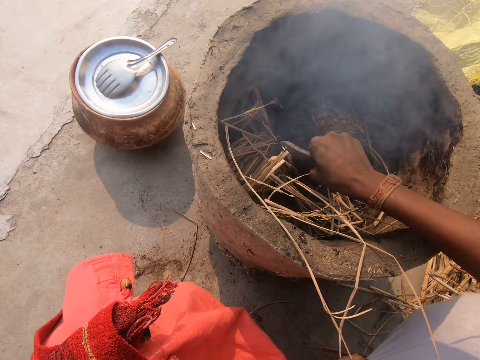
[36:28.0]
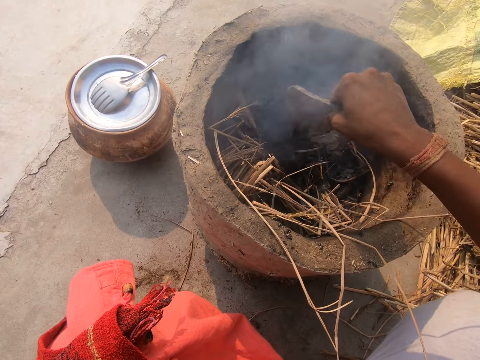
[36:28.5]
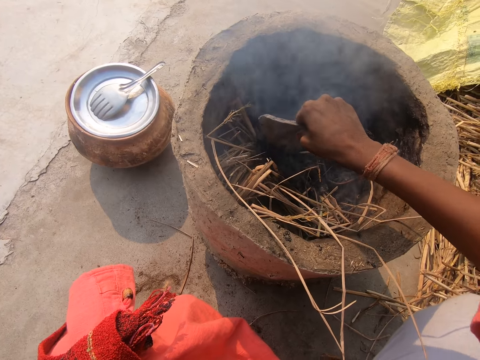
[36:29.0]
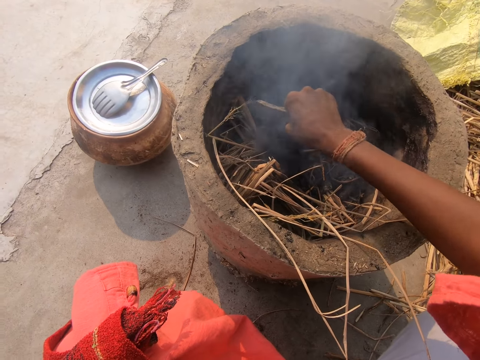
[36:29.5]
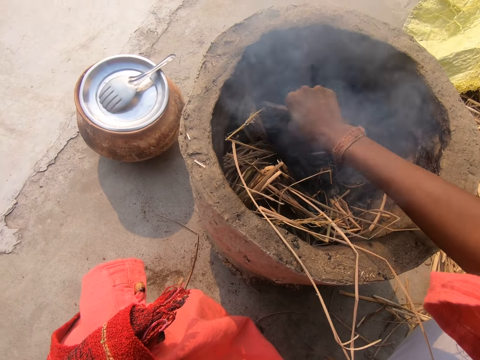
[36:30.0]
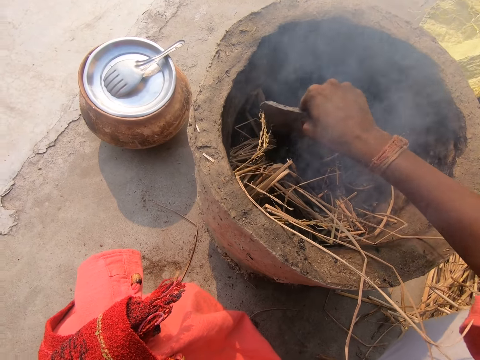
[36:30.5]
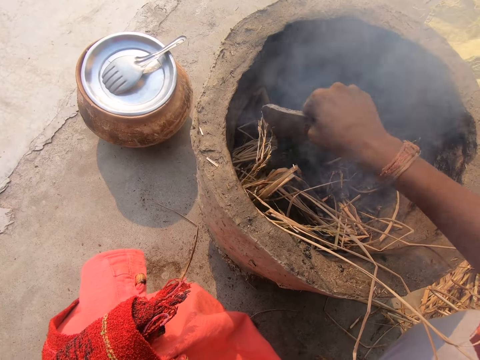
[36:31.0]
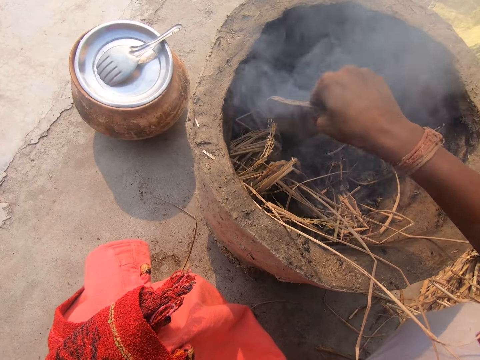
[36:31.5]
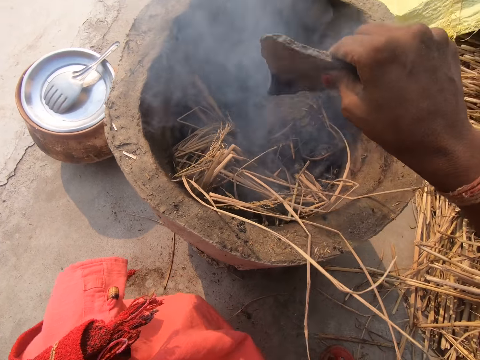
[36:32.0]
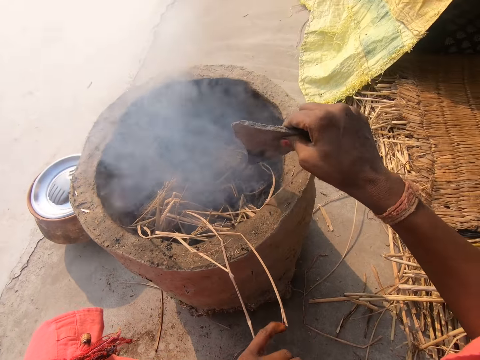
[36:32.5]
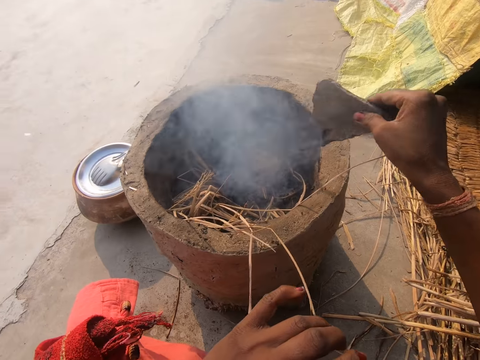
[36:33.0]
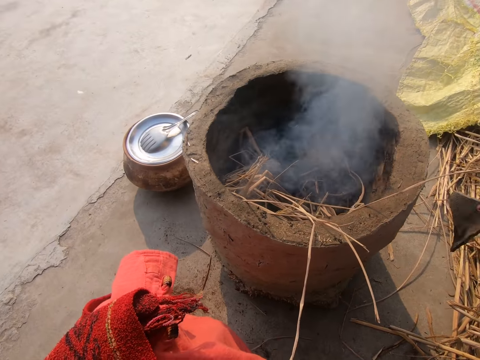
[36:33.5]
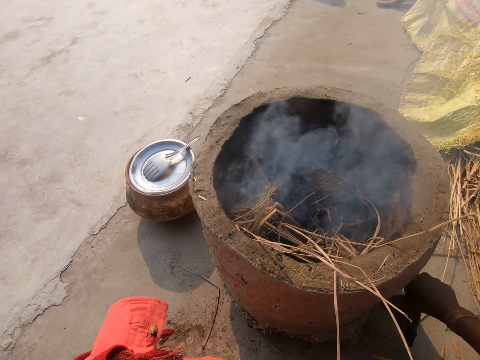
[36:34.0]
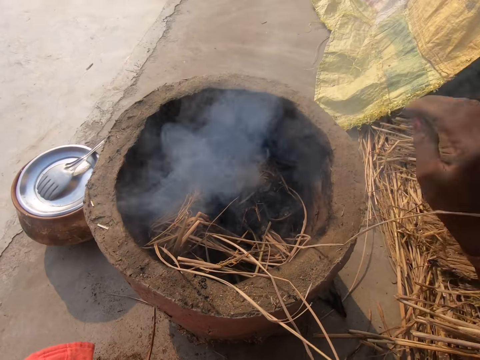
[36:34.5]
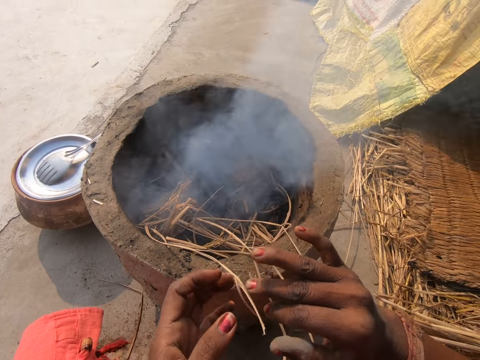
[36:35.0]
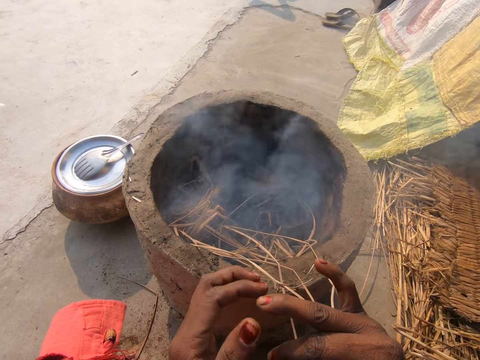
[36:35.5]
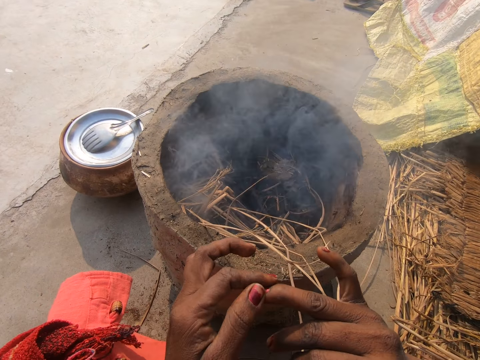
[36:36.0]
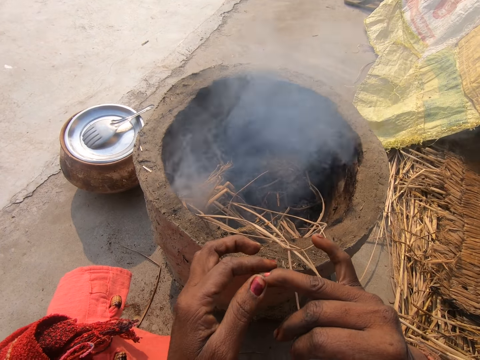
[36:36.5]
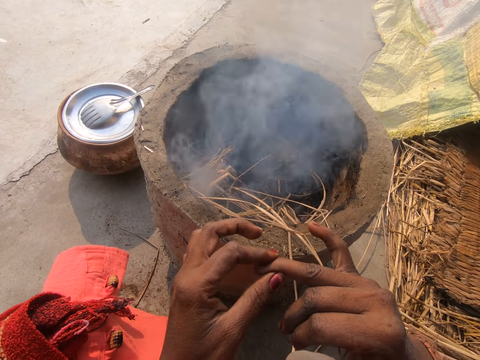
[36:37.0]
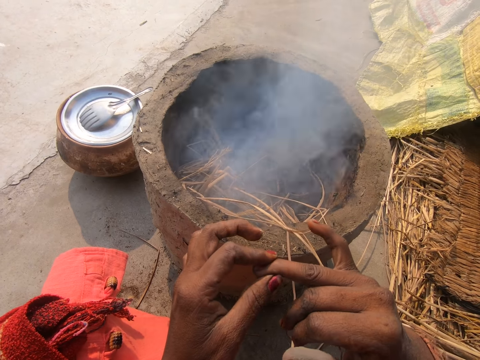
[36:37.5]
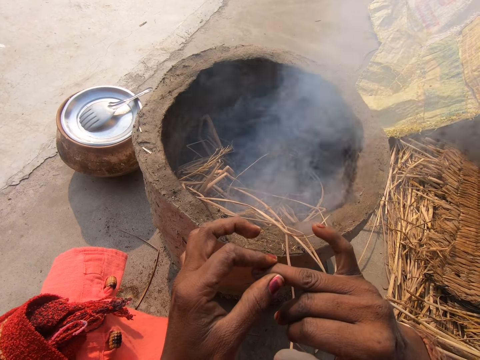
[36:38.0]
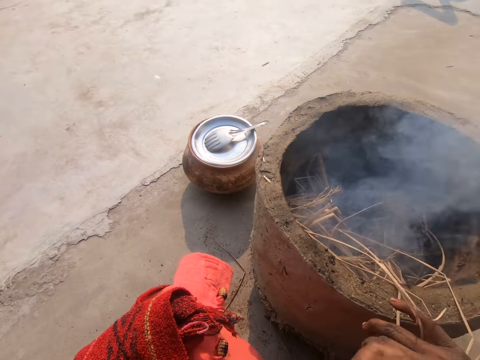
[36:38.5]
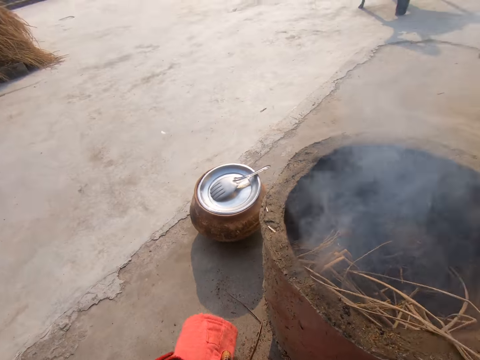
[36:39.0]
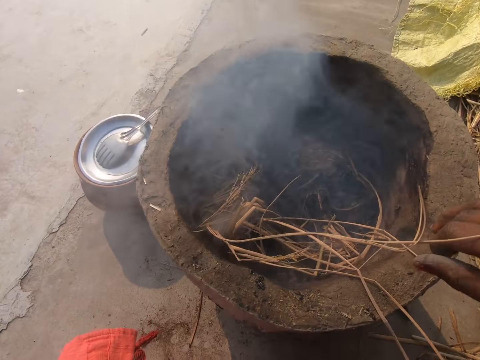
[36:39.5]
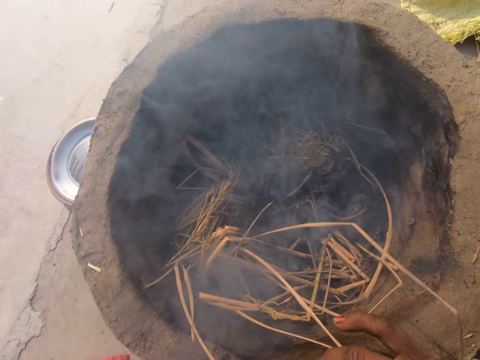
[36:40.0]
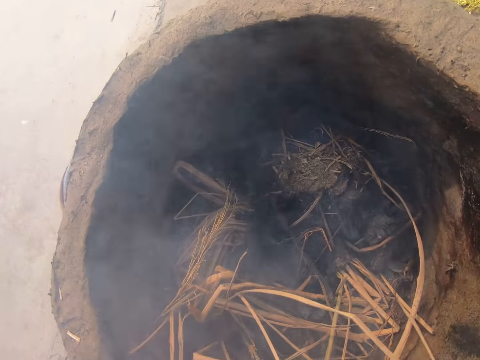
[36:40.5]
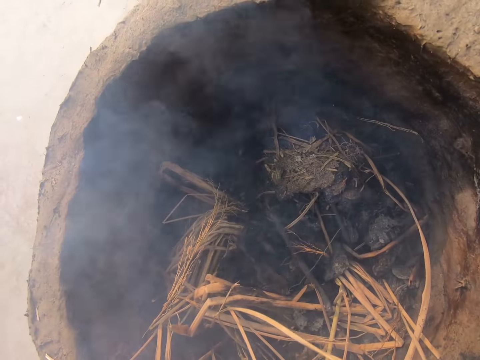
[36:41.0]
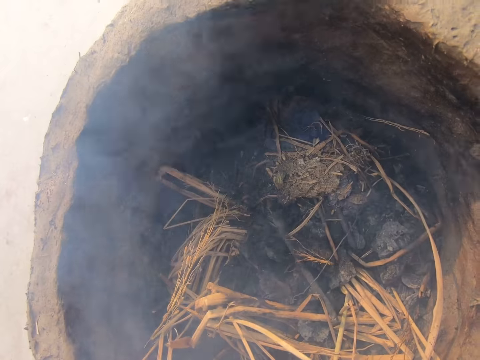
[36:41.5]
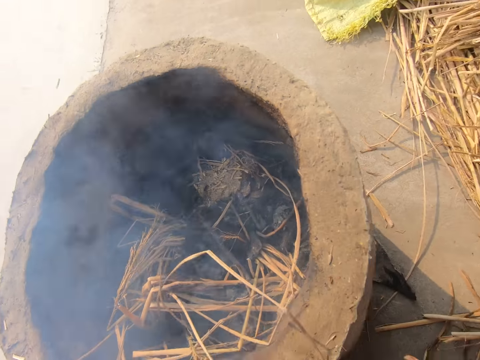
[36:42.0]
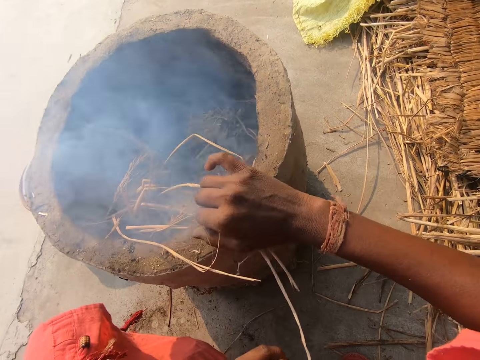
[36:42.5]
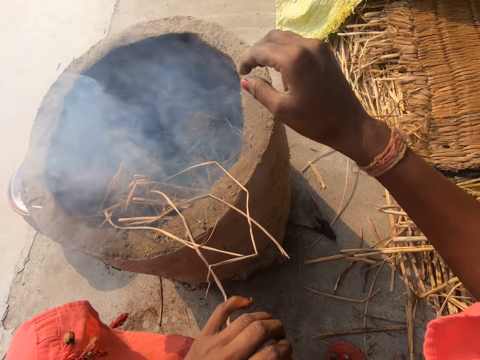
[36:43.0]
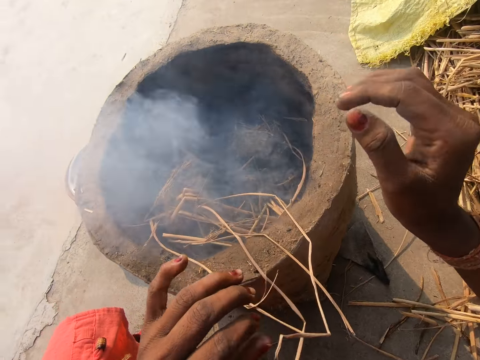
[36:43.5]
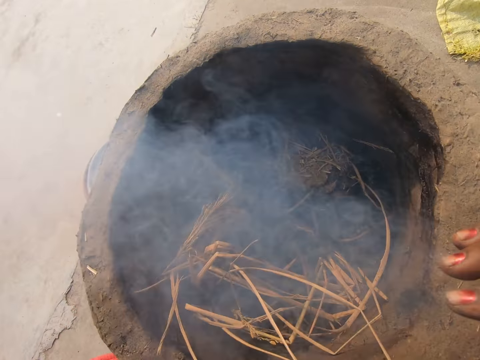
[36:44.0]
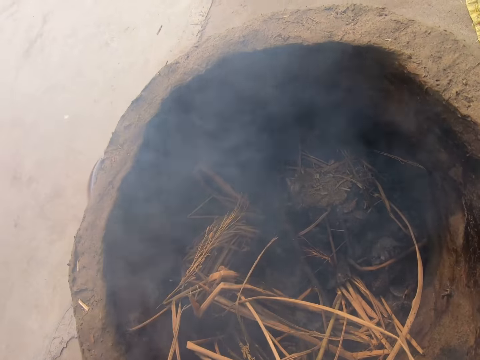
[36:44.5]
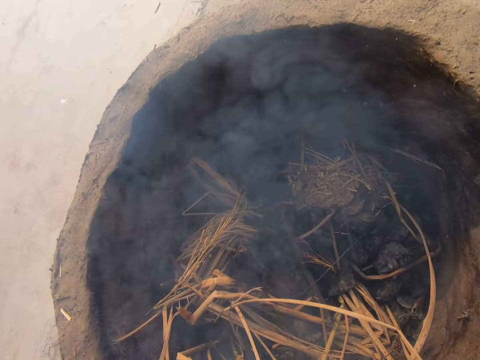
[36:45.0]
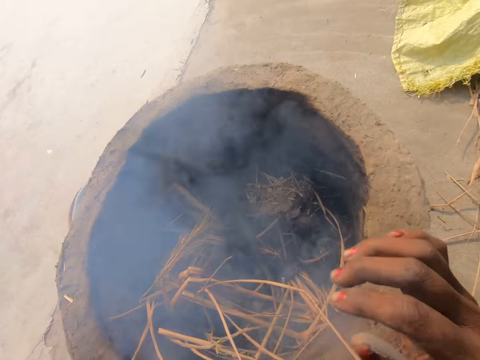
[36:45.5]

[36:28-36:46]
The camera wearer moves the cow dung with a stone in the fireplace. She presses the cow dung with the stone in the fireplace. She hits the clay brazier mildly with the stone. She looks around. She drops the stone on the ground with her right hand. She looks at the hands. She touches her right middle finger with her left hand. She looks around. She blows air on the fireplace. She places her right hand on the clay brazier. She looks around. She moves hands around. She removes her right hand from the clay brazier. She blows air on the fireplace. She places both hands on the clay brazier.

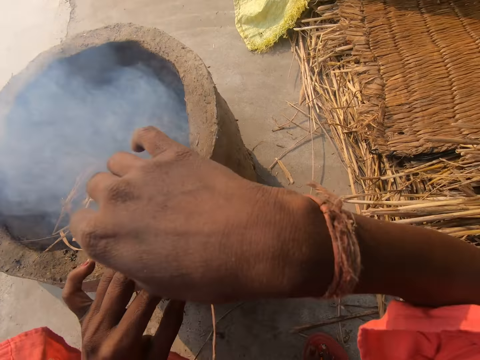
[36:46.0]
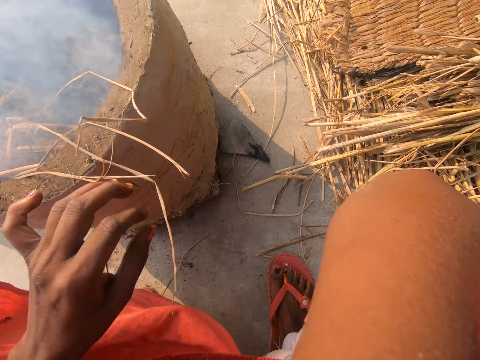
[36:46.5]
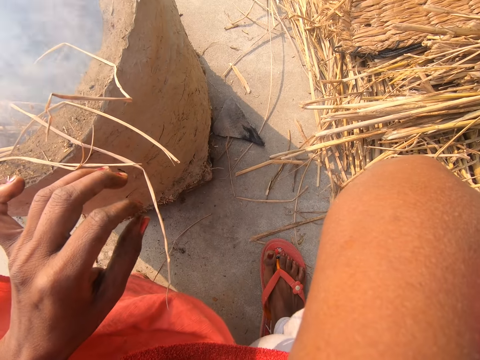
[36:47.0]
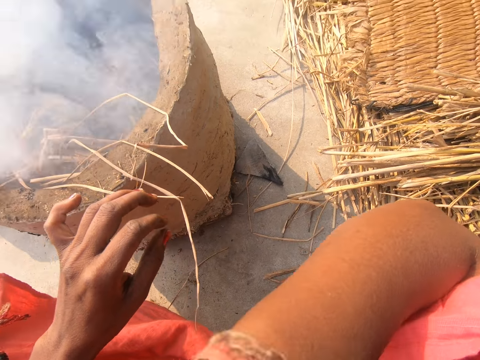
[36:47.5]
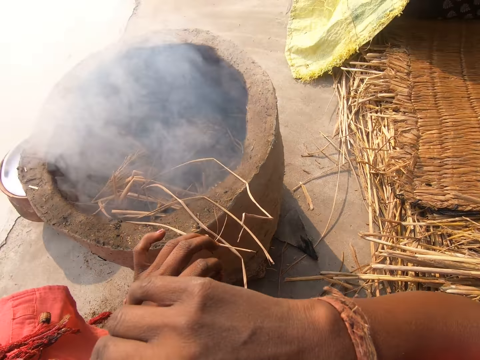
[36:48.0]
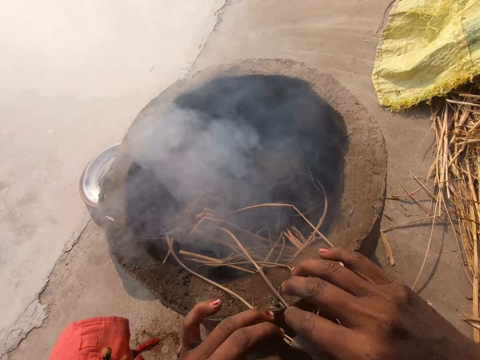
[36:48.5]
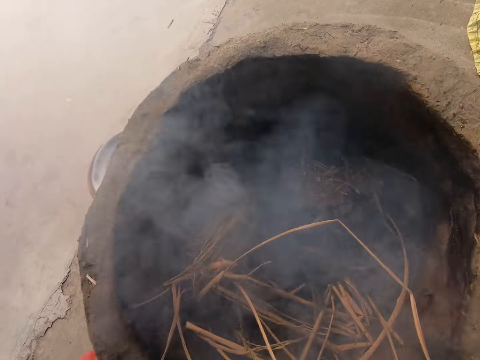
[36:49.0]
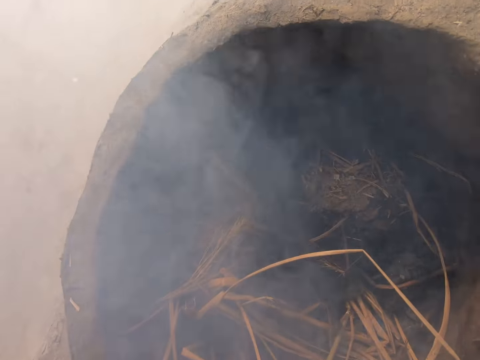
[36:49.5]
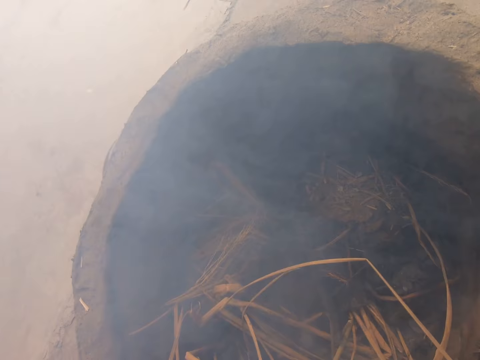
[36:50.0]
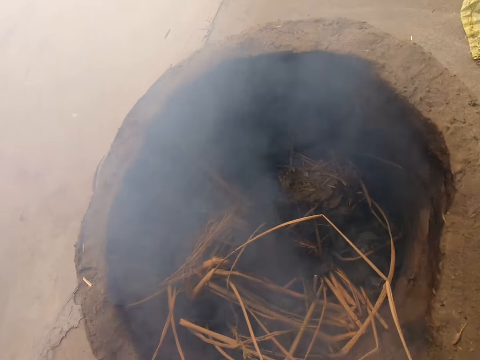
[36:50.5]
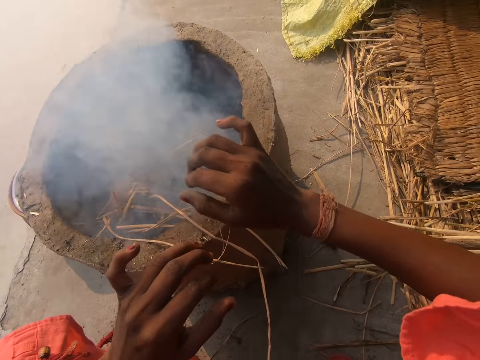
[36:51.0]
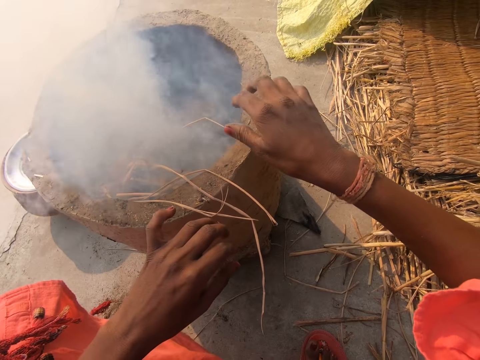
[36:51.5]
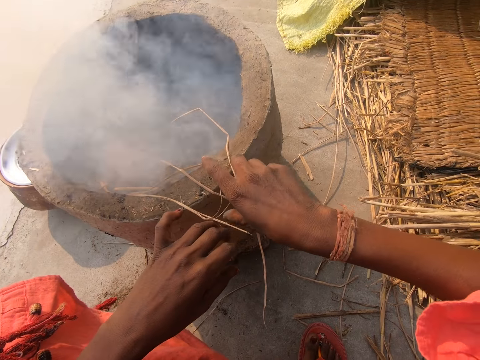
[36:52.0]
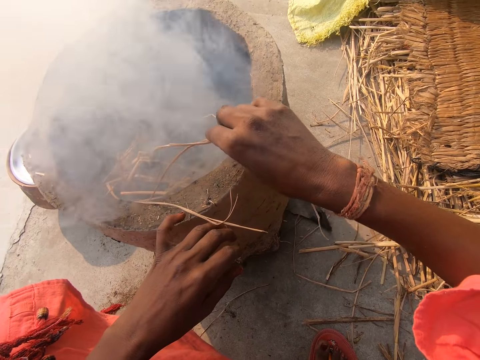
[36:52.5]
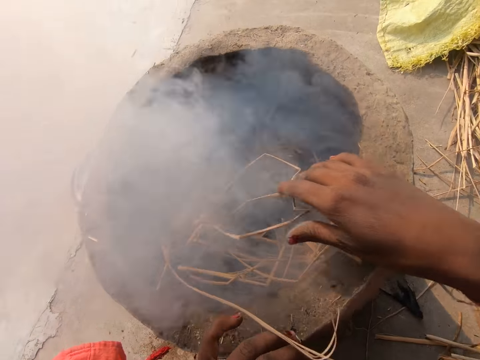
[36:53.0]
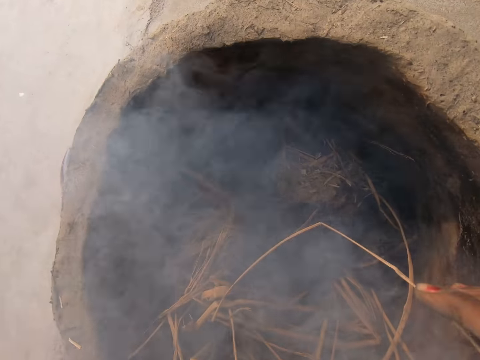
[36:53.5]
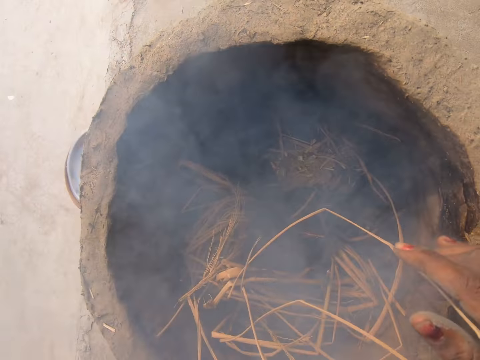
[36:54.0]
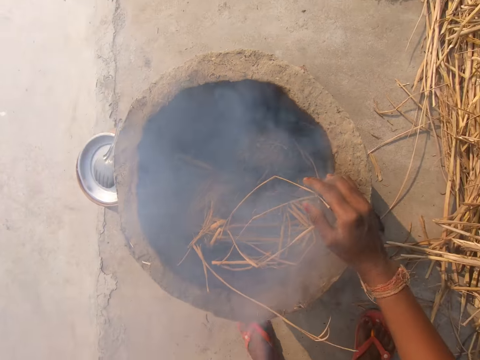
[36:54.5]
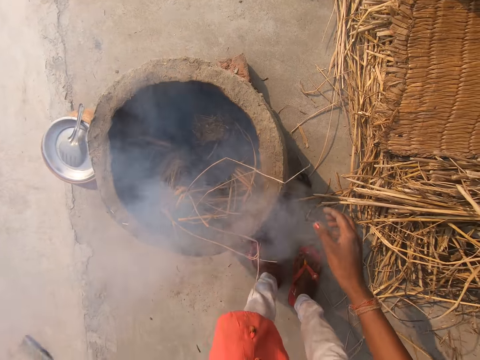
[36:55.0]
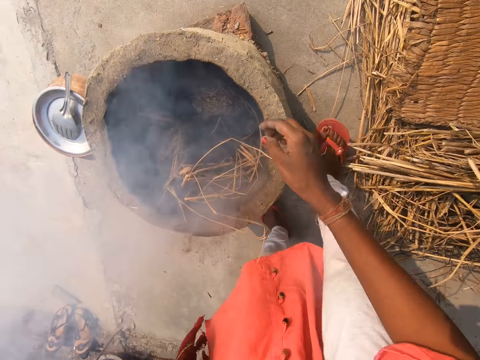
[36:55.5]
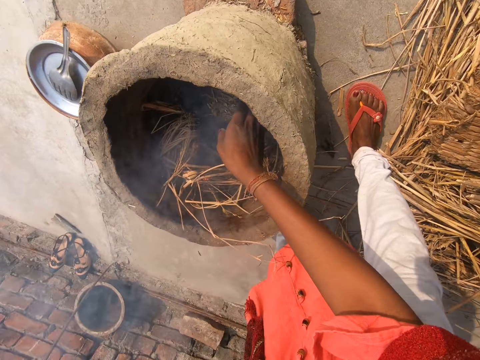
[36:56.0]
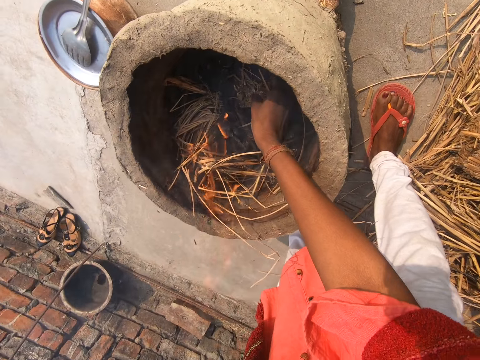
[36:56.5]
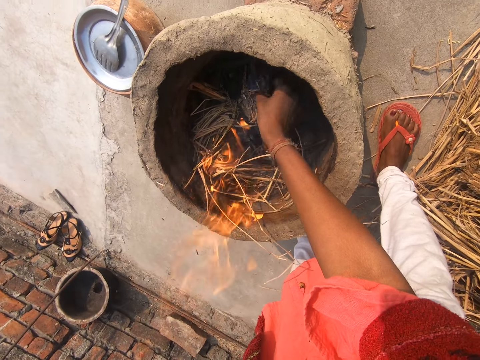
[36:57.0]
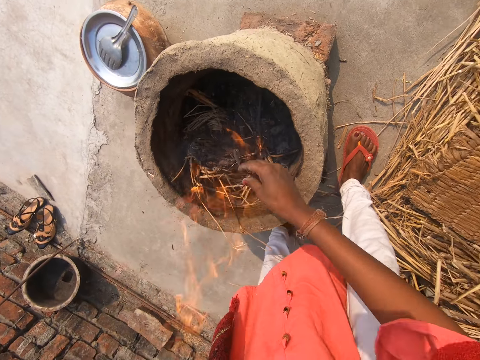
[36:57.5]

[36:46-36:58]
The camera wearer looks around. She removes both hands from the clay brazier. She raises her right hand to her face. She wipes her face with her hand. She looks around. She lowers her right hand. She blows air on the fireplace. She looks around. She moves dry grass in the fireplace. She puts a strand of wilted grass from the clay brazier back in. She blows air on the fireplace. She moves around. She stands. She moves cow dung in the fireplace. She bends. She turns the wilted grass in the clay brazier with her right hand.
